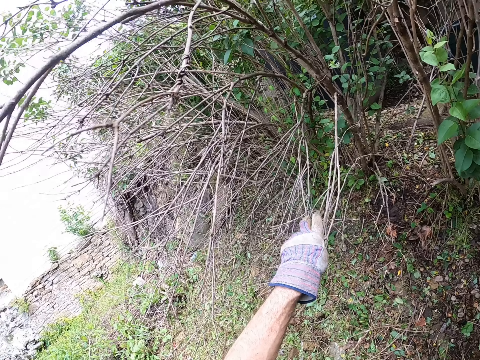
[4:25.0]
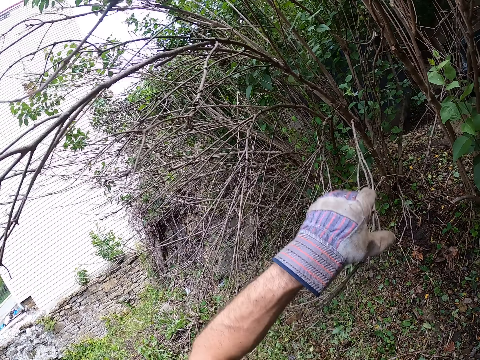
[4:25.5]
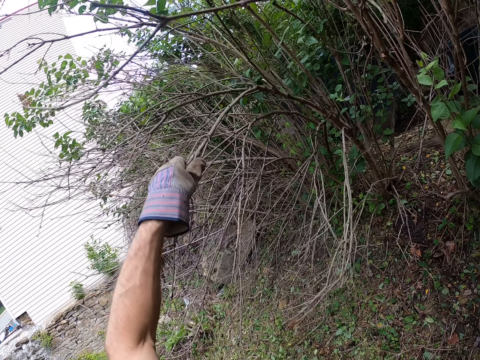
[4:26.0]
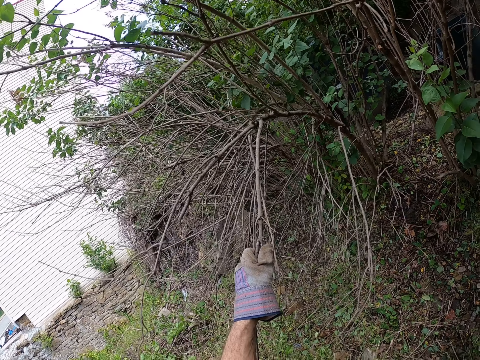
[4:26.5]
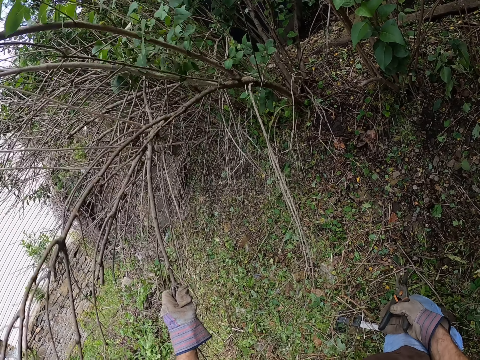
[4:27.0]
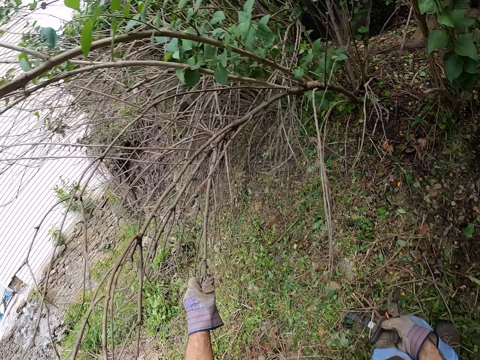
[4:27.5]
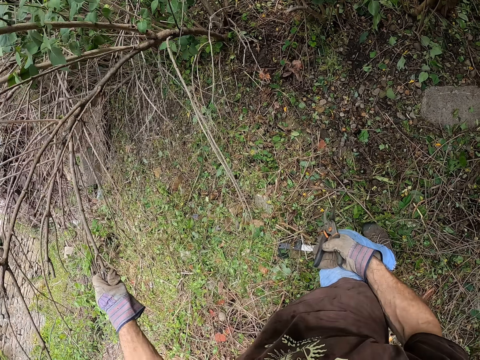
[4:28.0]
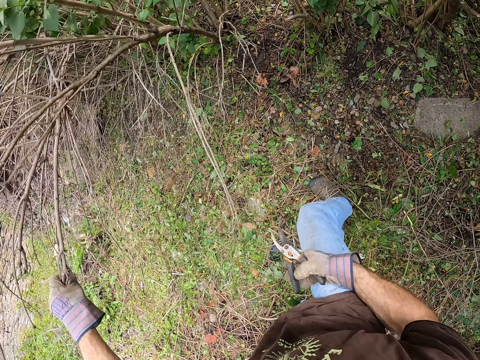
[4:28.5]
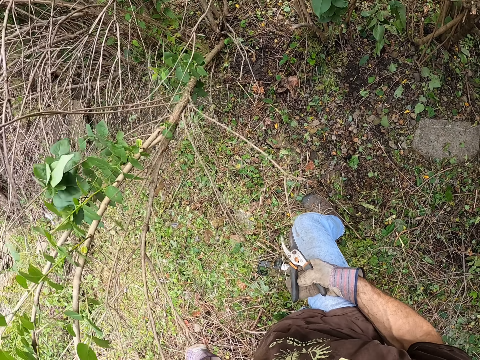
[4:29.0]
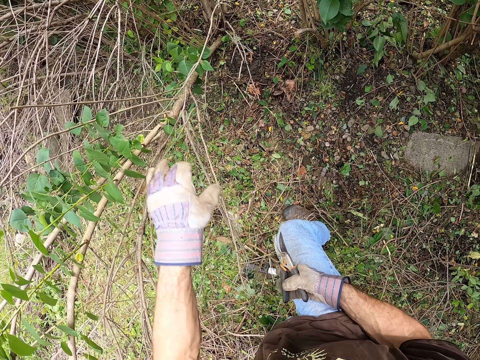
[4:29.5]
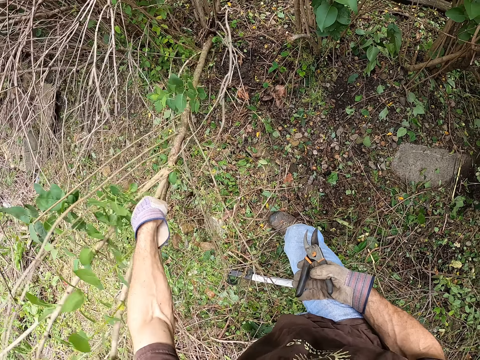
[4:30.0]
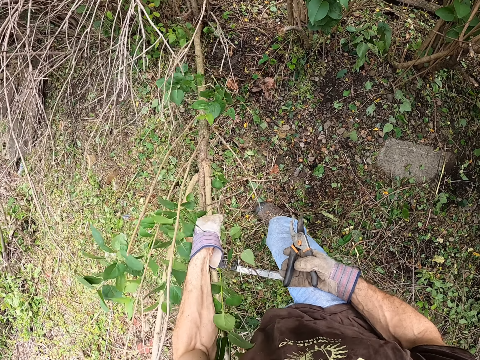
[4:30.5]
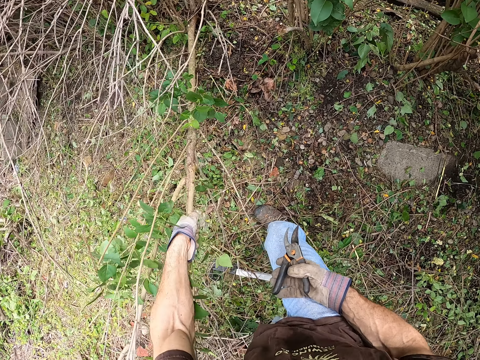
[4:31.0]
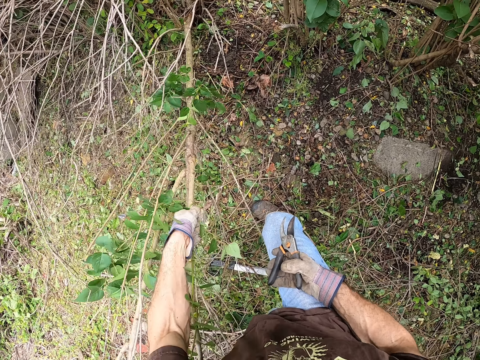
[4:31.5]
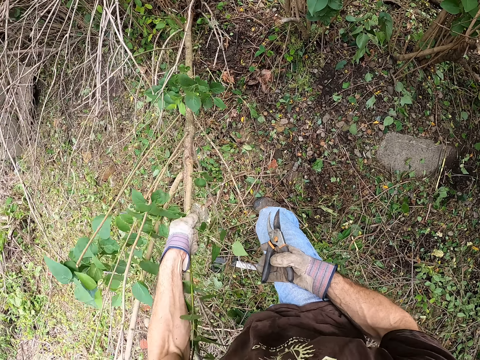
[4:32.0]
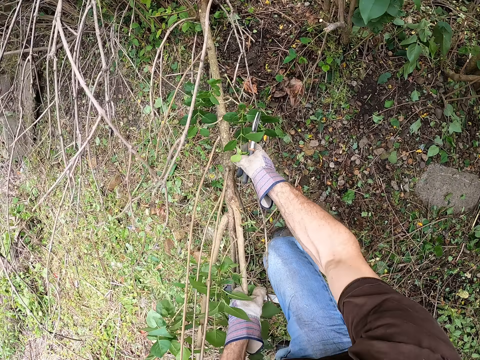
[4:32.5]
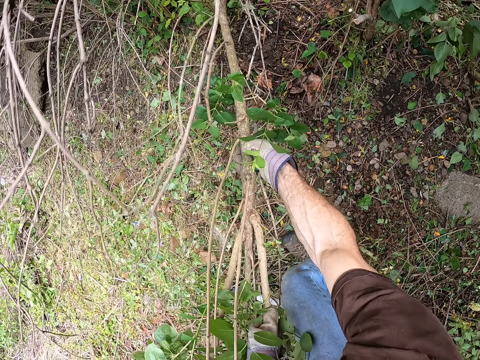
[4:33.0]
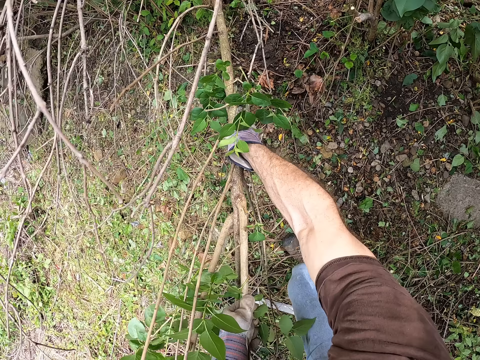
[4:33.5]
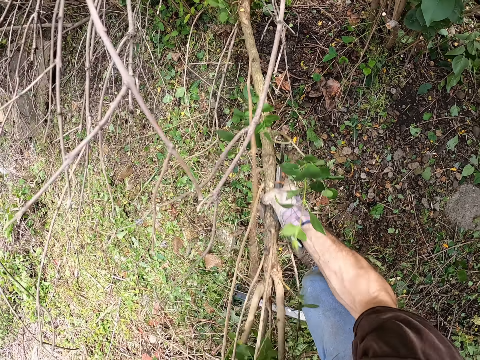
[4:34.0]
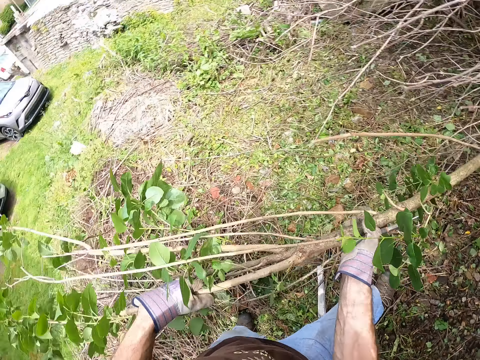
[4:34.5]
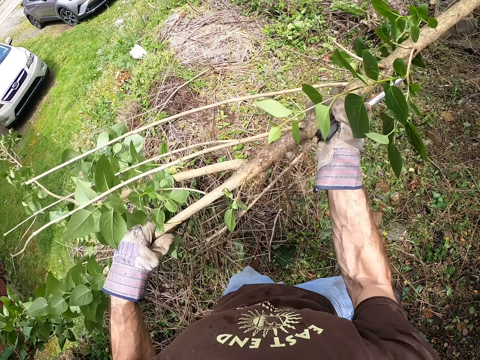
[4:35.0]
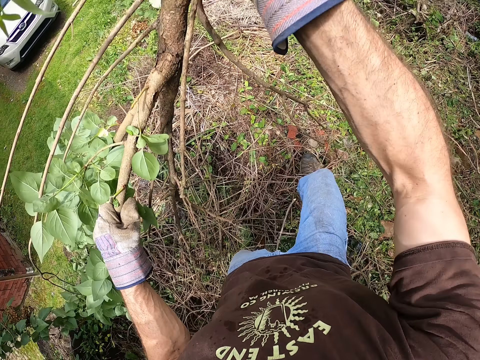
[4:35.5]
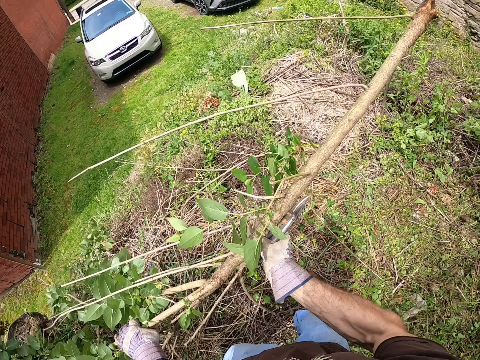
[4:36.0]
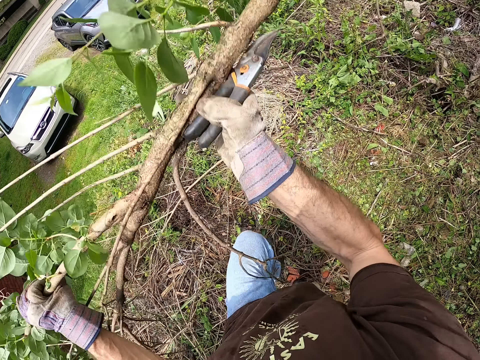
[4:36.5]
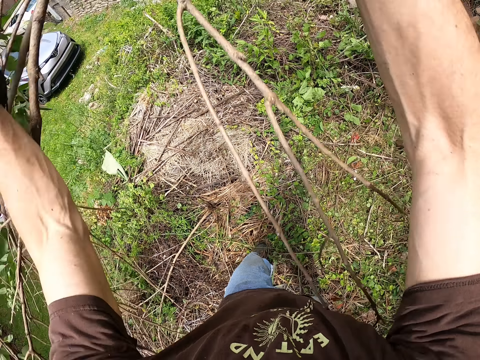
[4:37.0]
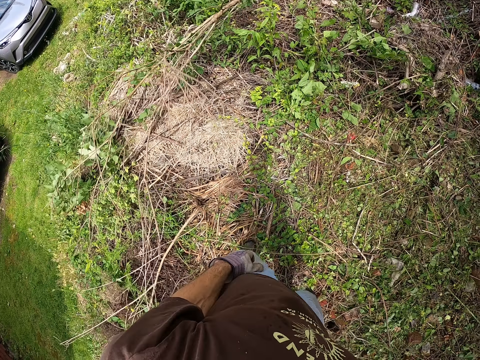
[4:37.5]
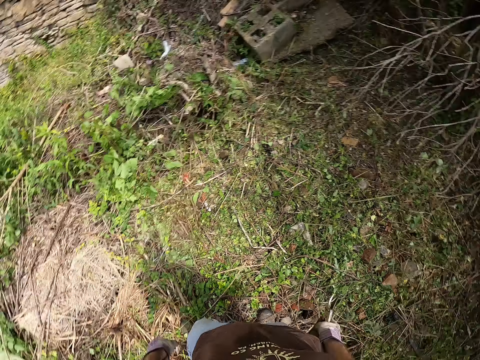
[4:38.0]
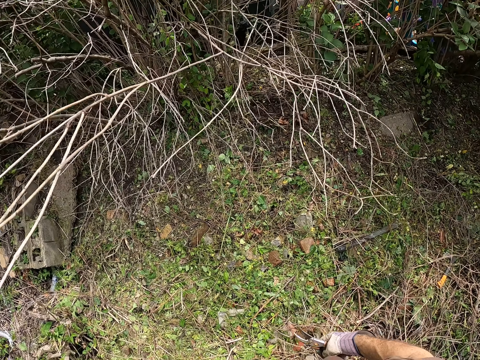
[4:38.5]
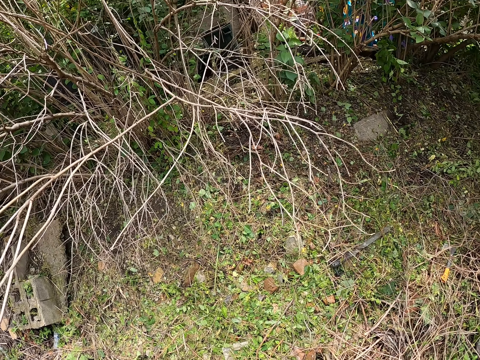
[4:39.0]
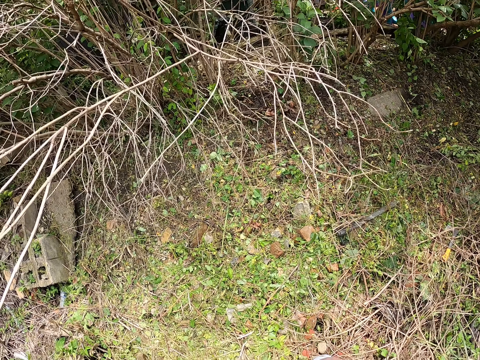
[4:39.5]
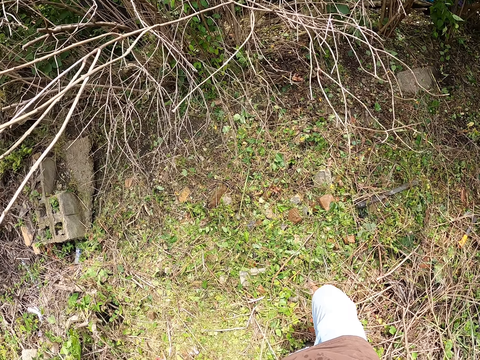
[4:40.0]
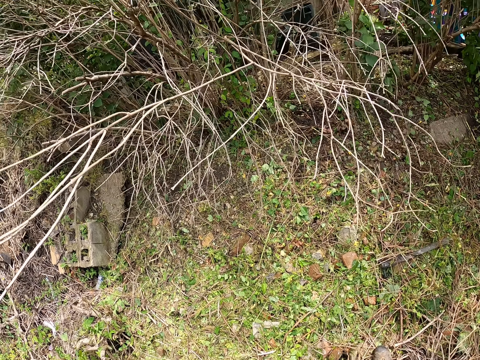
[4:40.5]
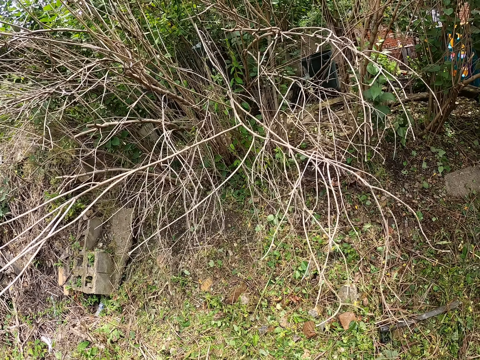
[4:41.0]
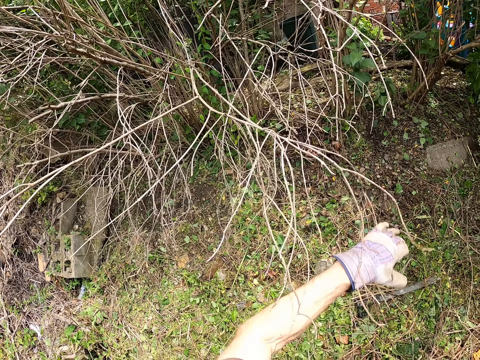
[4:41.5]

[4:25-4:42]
The camera wearer holds the branches with his left hand. He pulls the branches with his left hand. He pulls a tree from the ground with both hands. He lifts the tree branch. He throws the tree on the ground. He puts the tree branch down. He pulls the tree branch. He moves his right leg forward.

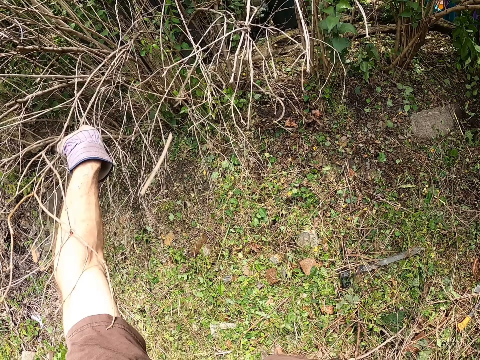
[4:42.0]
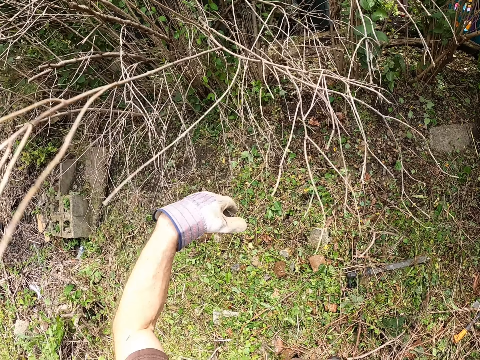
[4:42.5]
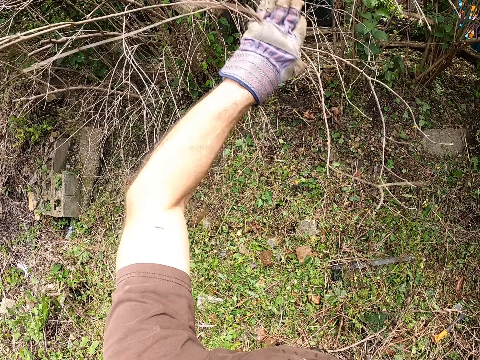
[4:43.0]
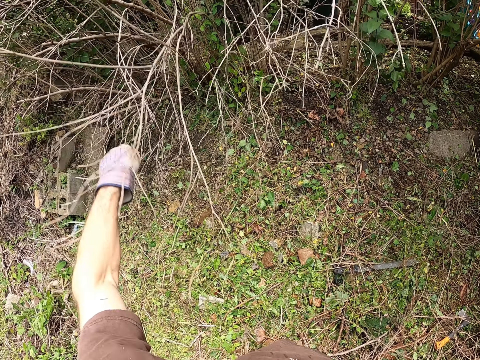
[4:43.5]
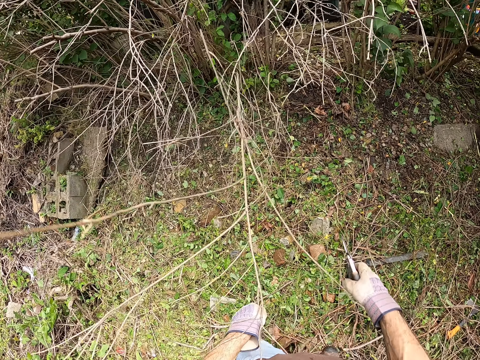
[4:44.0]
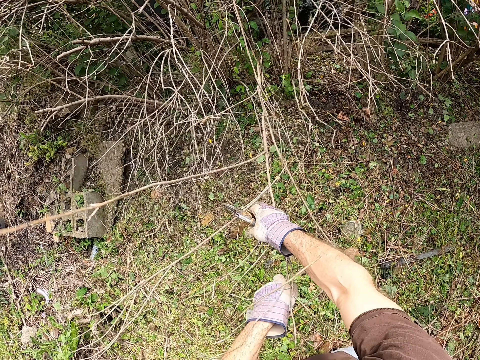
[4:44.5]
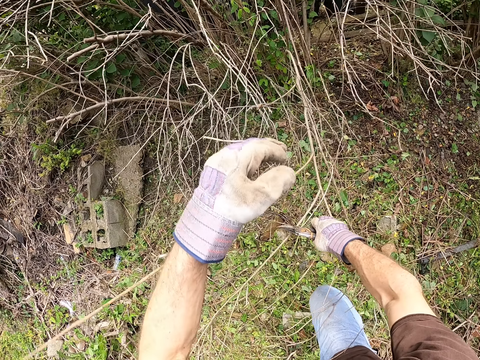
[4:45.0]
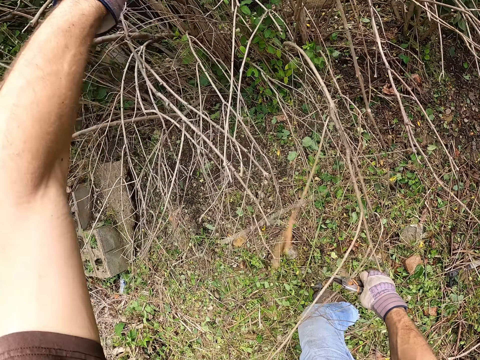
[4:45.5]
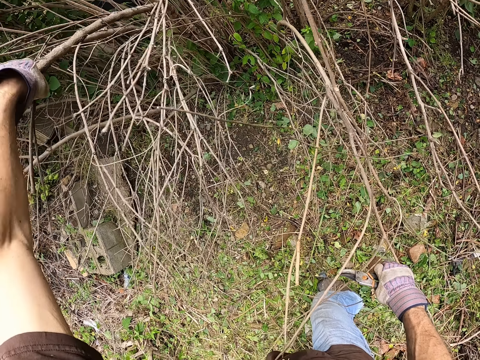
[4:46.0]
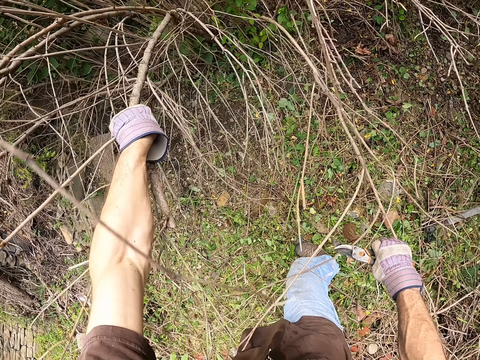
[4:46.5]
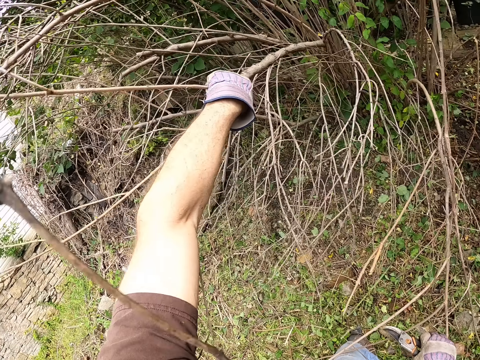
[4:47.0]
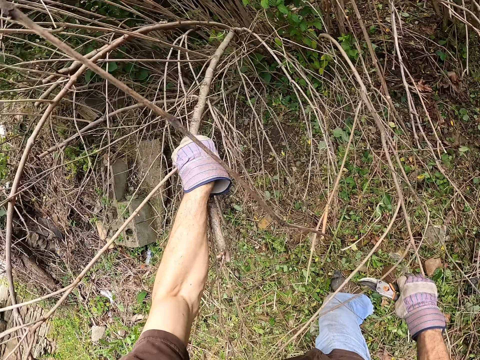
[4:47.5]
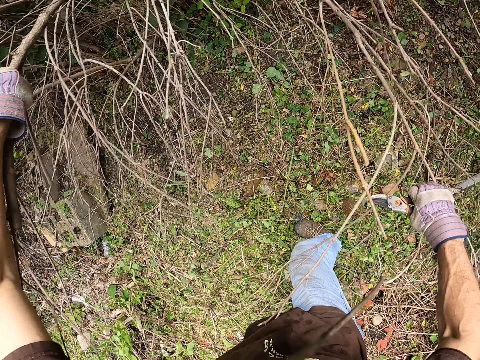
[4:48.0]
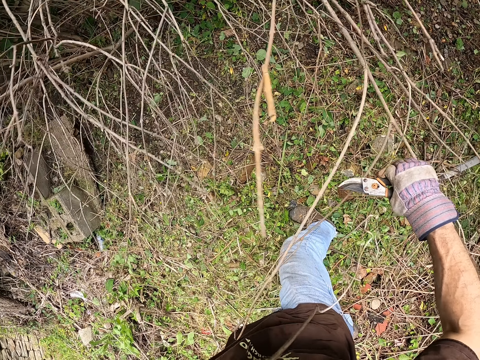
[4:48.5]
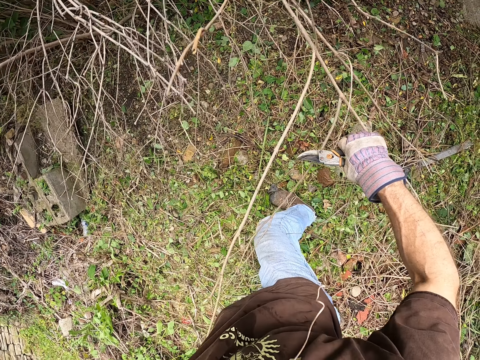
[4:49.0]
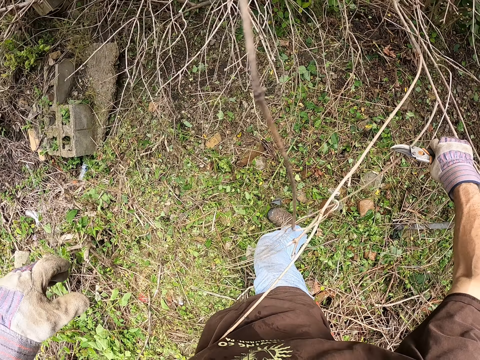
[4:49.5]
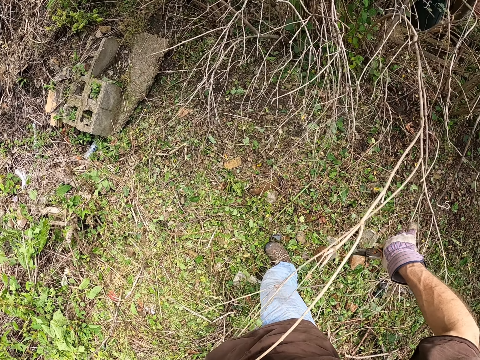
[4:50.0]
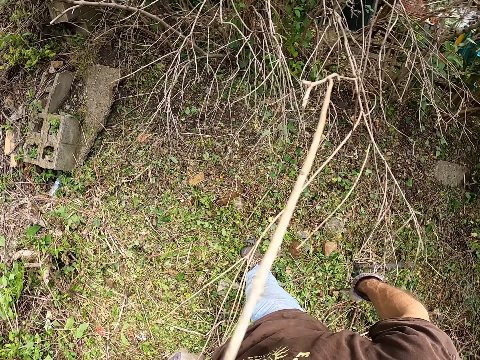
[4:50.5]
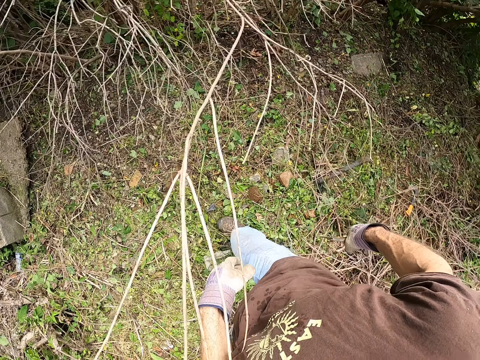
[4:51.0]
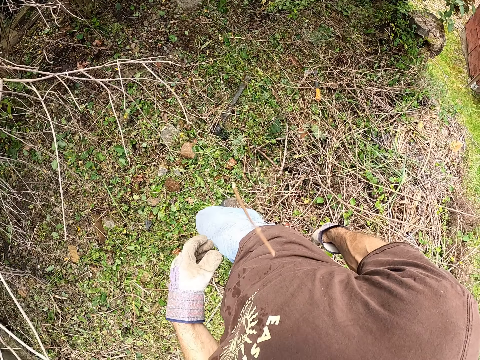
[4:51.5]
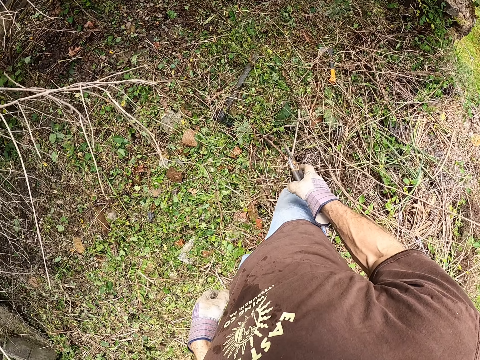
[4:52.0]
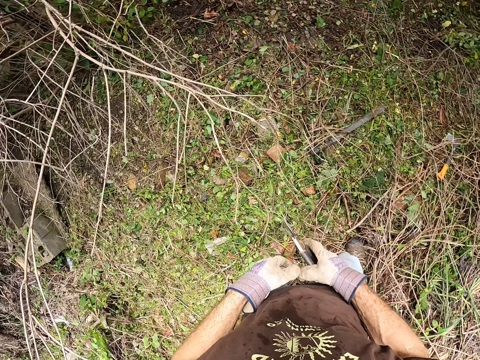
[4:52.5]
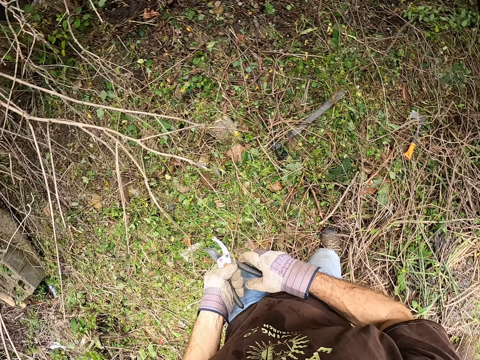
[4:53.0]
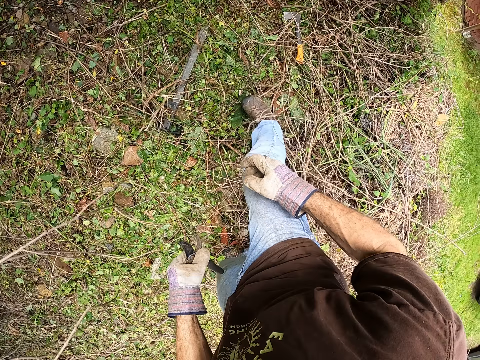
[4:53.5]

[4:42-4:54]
The camera wearer holds some branches with his left hand. He pulls the tree branch. He holds the branches with his right hand. He pulls the dried branches with his hands. He lets go of the plants. He looks around. He passes the pliers to his left hand.
